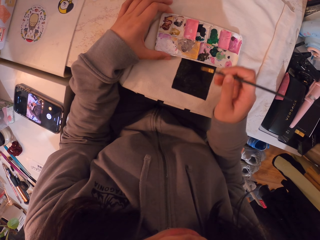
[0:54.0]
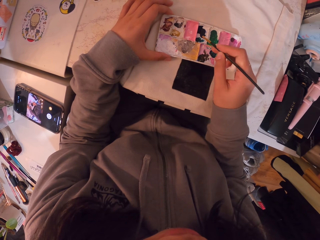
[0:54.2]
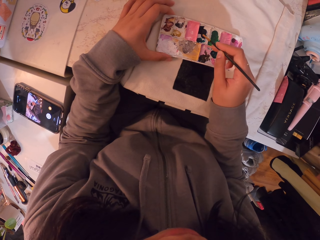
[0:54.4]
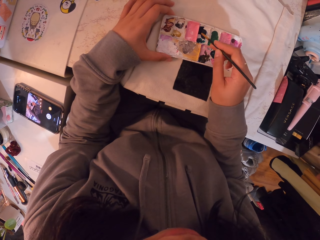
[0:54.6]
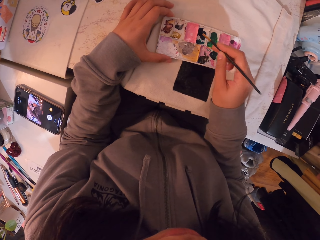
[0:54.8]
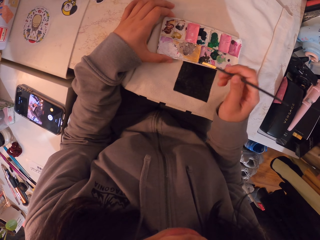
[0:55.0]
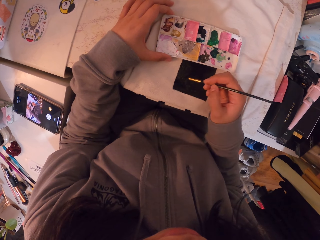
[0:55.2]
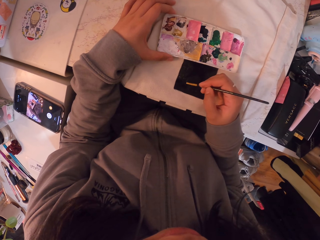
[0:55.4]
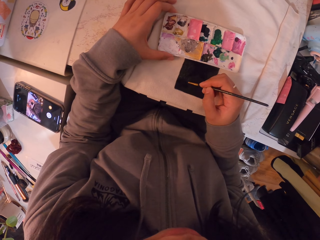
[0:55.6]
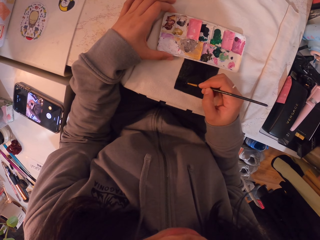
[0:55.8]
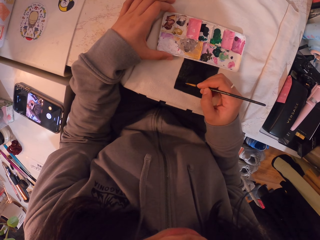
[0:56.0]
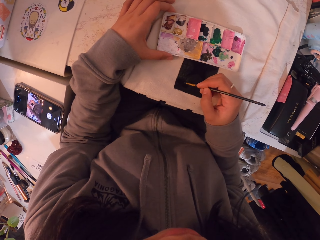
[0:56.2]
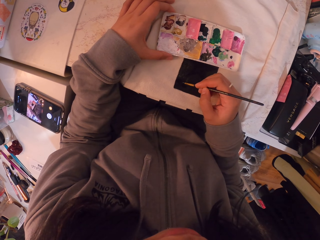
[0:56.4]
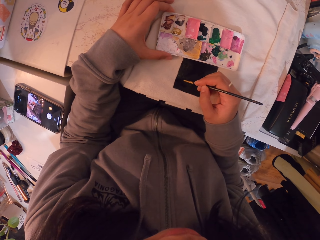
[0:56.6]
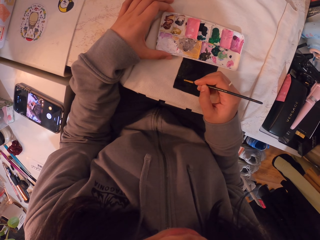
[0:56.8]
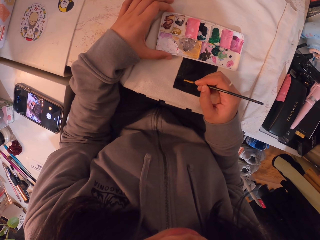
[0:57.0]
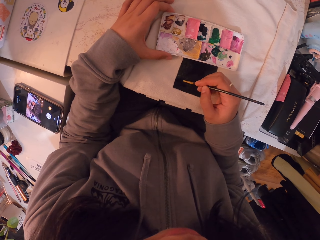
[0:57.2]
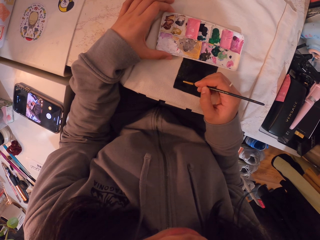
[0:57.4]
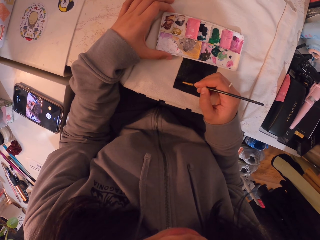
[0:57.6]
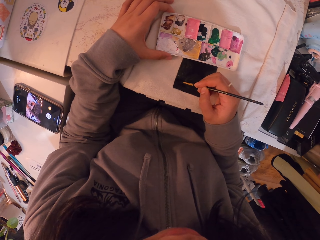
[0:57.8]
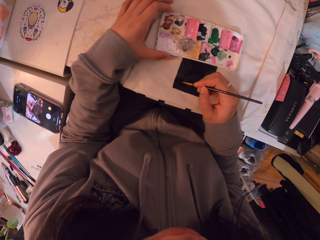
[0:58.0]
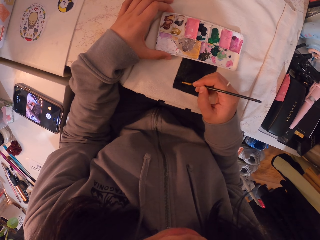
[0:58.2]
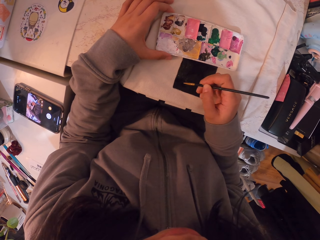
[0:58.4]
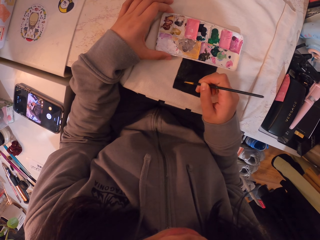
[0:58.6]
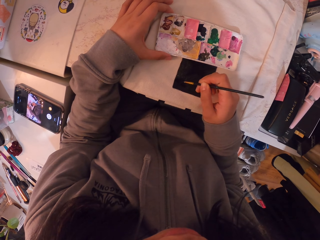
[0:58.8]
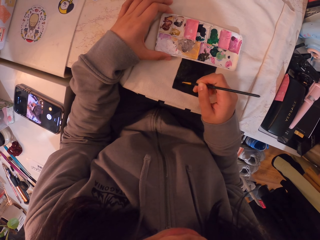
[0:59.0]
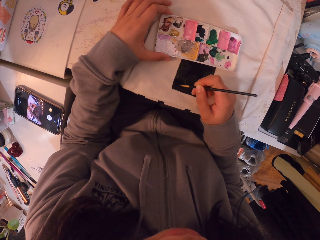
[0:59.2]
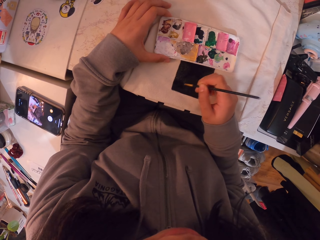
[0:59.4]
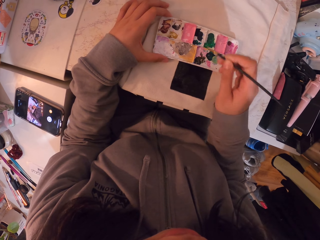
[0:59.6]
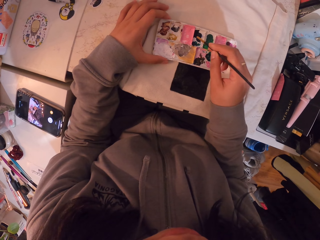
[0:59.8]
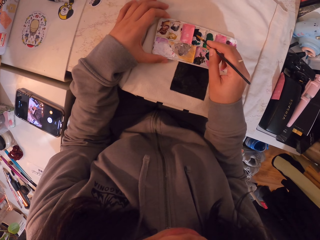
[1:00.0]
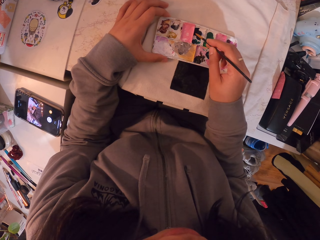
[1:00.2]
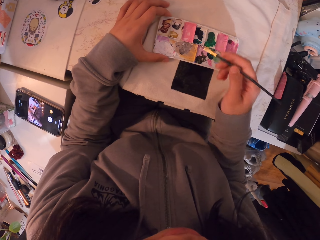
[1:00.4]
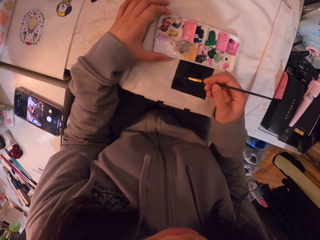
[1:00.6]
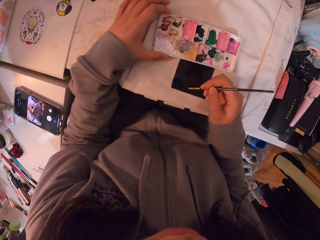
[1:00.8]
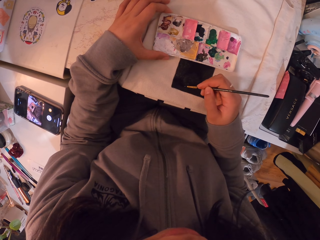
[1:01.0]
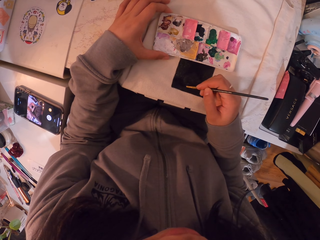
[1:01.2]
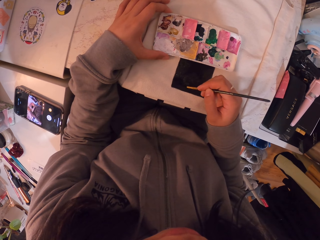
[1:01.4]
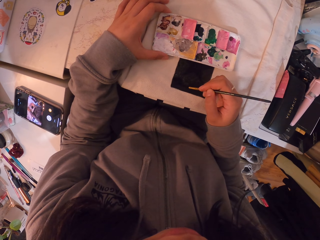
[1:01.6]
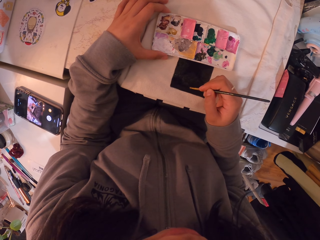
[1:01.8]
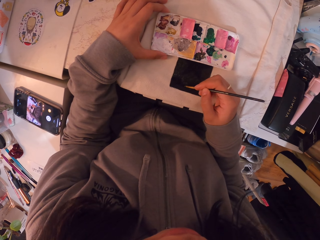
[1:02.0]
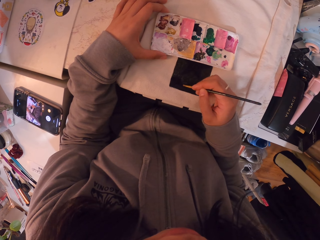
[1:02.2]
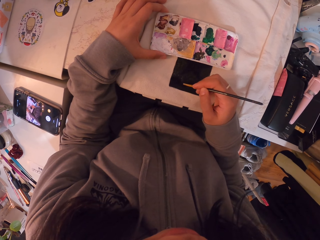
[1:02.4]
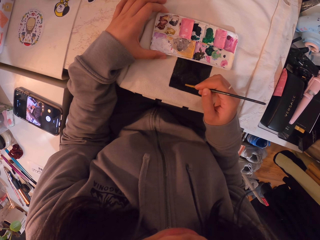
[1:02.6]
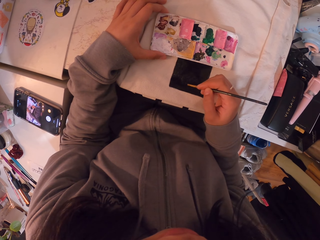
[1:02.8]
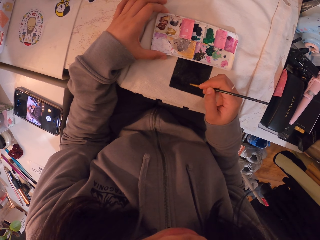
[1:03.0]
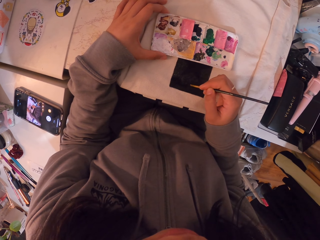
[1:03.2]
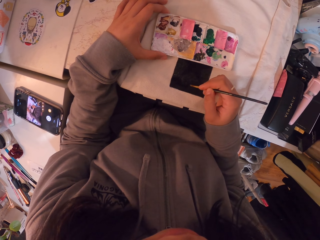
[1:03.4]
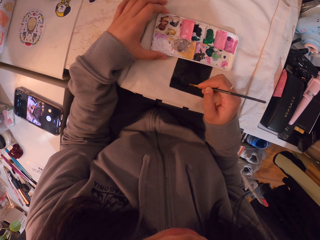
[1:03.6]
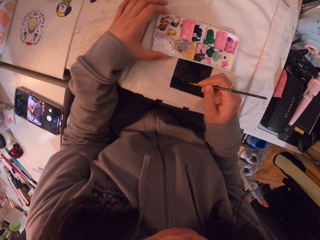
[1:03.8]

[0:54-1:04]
The camera wearer moves her hand. She dips the brush in the ink. She moves her hand. She paints on the canvas bag. She moves her hand. She dips the brush in the ink. She moves her hand. She paints on the canvas bag.

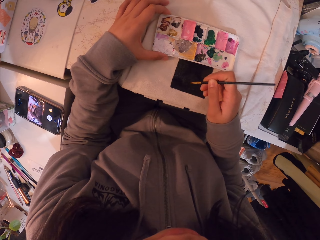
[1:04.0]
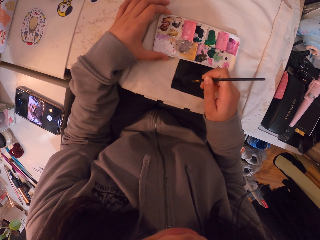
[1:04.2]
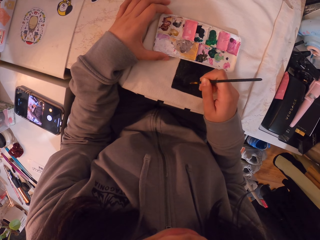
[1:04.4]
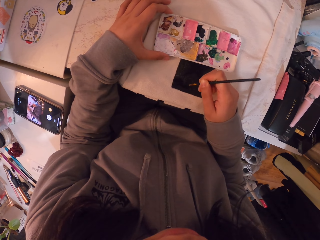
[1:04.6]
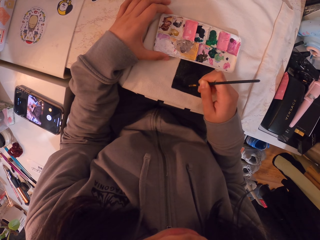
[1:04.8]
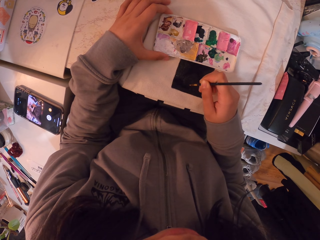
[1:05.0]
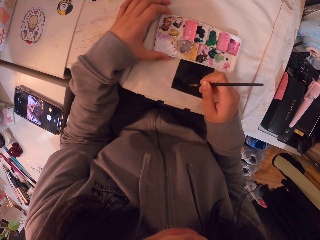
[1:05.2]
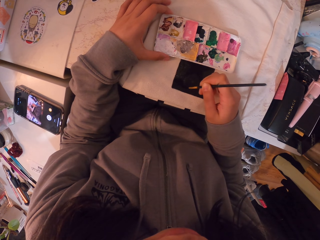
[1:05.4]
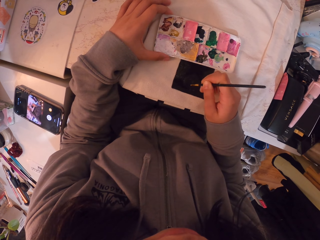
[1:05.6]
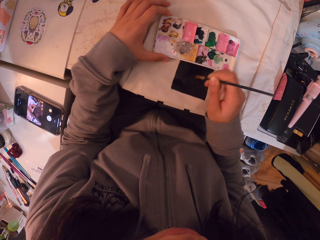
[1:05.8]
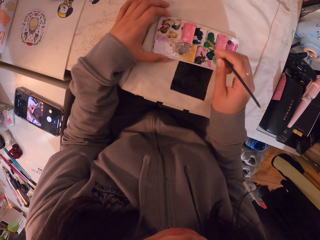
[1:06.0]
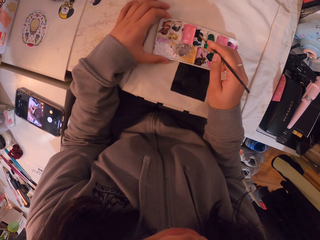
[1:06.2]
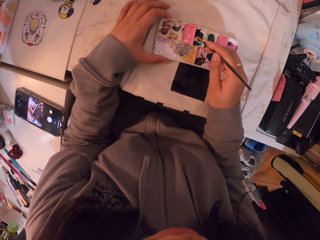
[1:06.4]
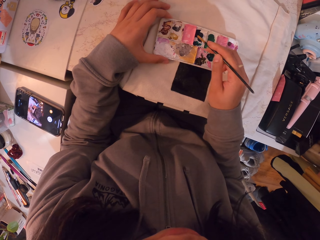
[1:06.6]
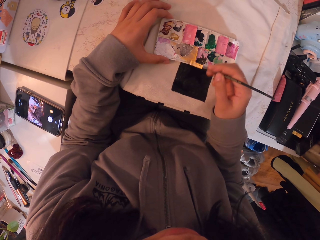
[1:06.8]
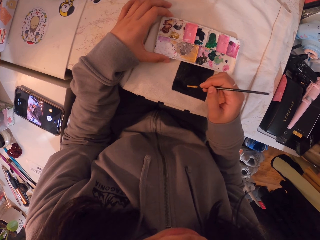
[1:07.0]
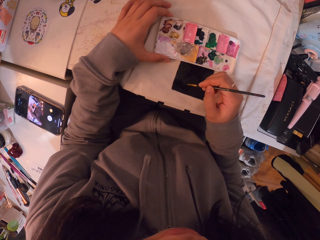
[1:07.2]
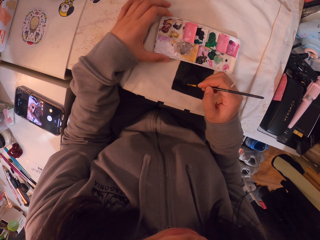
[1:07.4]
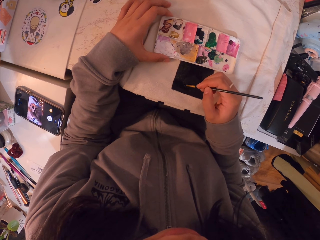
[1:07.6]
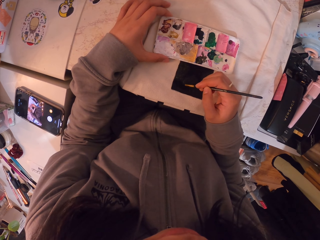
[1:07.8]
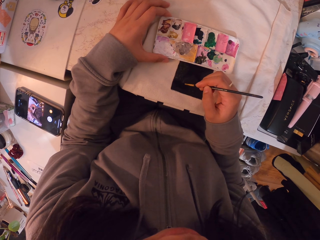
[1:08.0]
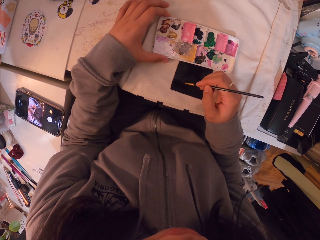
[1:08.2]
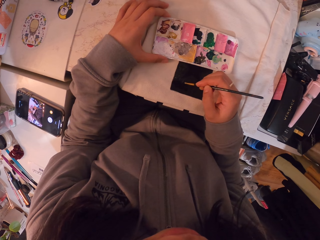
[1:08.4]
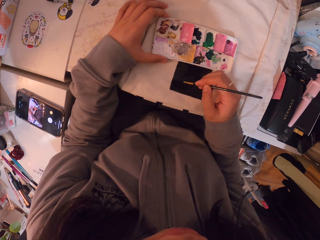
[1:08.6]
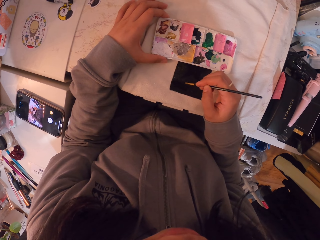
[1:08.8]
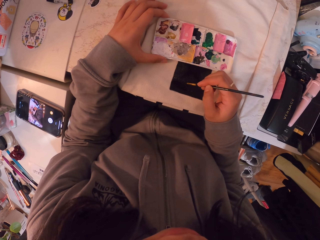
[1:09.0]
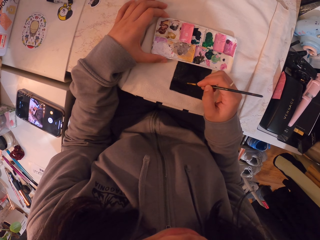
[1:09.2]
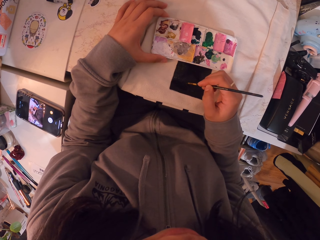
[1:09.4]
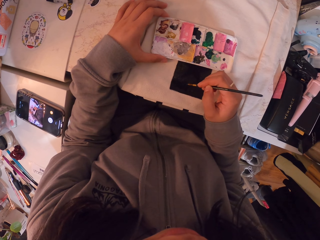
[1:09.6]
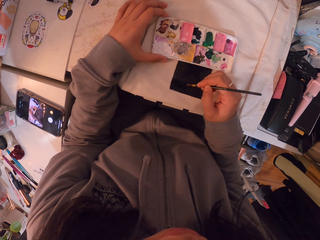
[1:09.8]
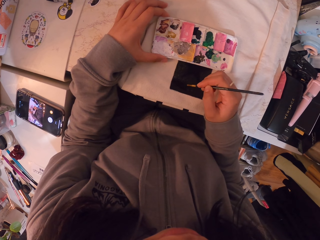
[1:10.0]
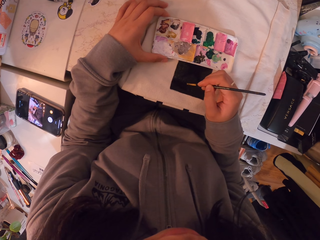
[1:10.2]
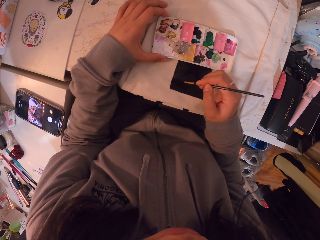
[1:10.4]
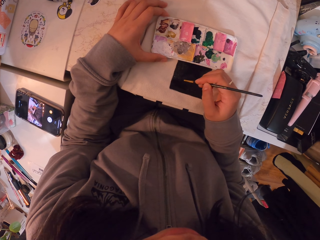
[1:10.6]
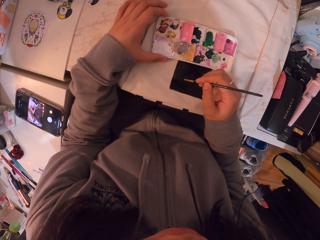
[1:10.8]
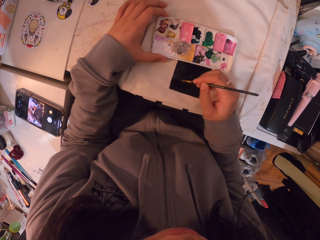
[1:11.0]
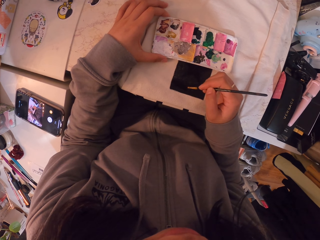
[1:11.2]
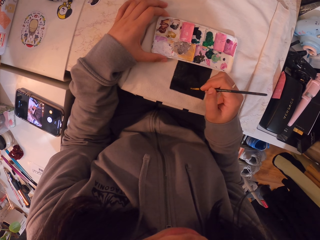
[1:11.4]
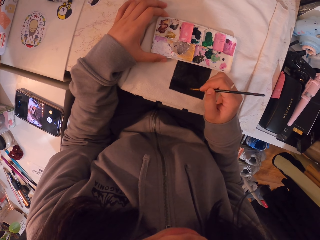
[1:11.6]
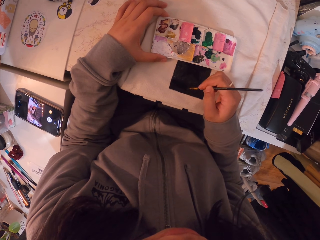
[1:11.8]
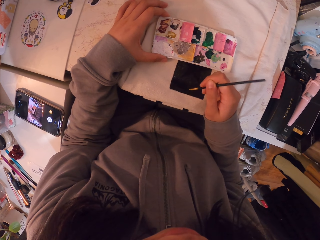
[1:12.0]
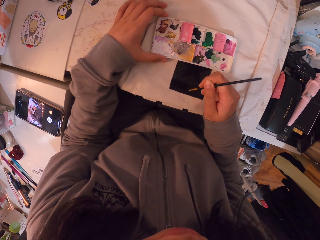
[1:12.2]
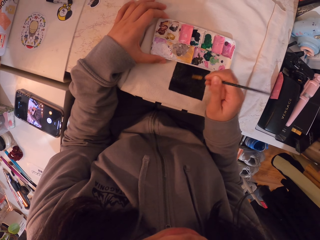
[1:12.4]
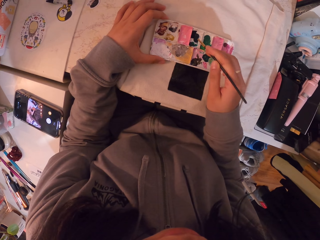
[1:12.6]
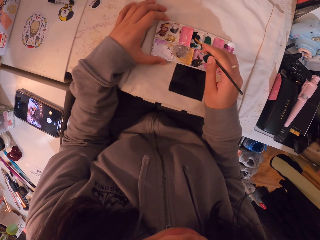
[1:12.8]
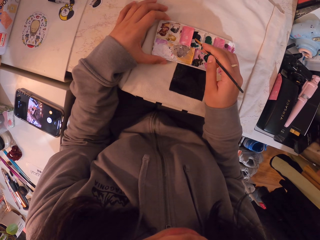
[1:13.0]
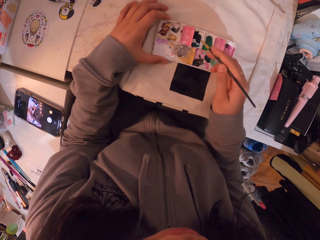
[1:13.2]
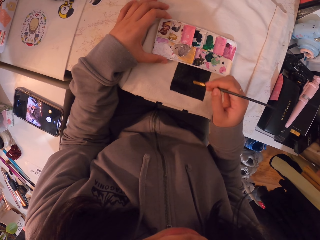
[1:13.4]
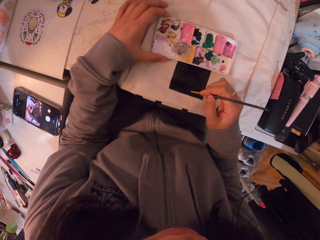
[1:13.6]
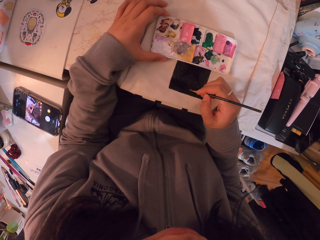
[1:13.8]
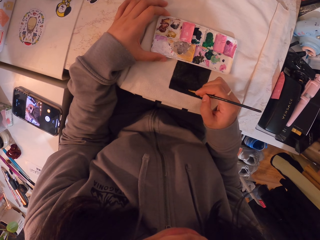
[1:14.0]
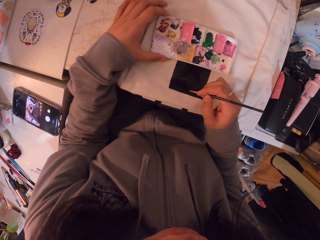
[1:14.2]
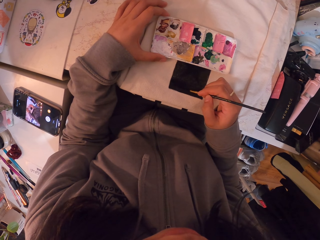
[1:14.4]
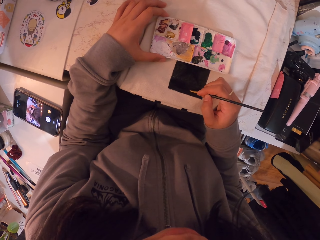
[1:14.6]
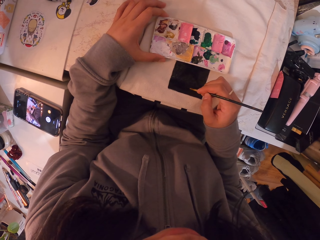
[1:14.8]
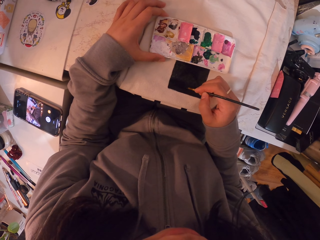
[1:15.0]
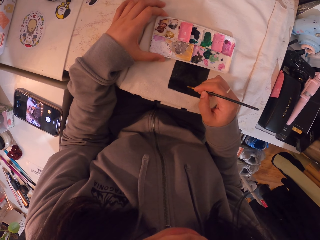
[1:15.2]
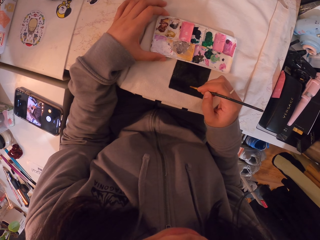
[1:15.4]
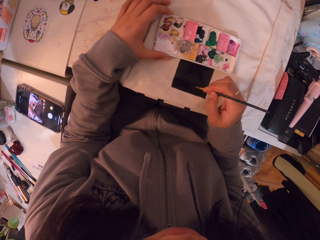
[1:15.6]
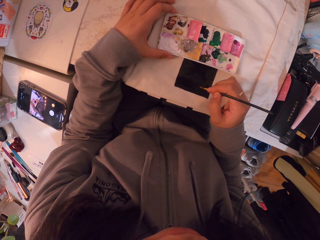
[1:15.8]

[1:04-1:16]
The camera wearer moves her hand. She dips the brush in the ink. She moves her hand. She paints on the canvas bag. She moves her hand. She dips the brush in the ink. She moves her hand. She paints on the canvas bag.
